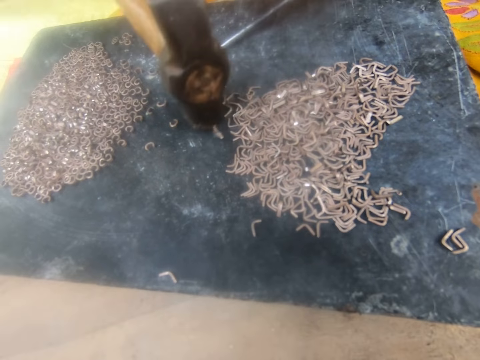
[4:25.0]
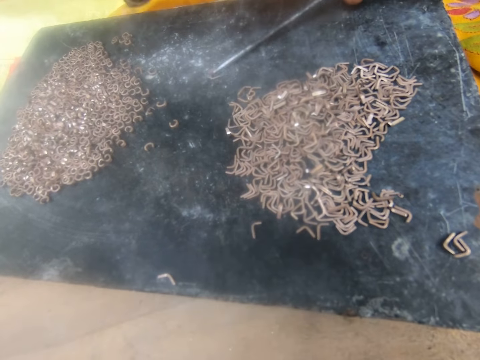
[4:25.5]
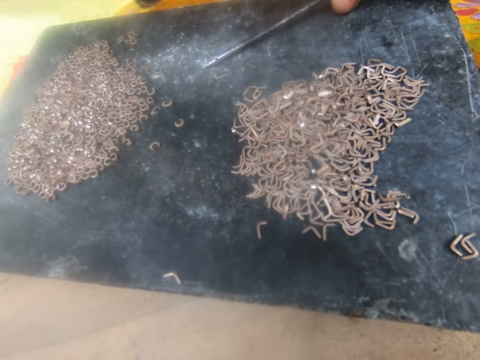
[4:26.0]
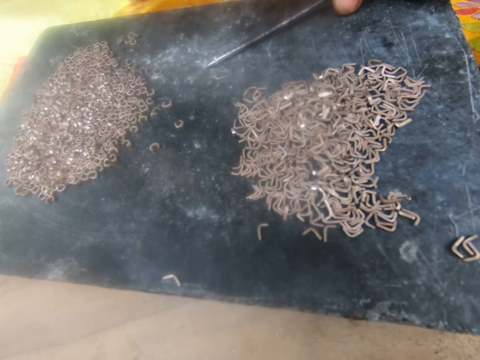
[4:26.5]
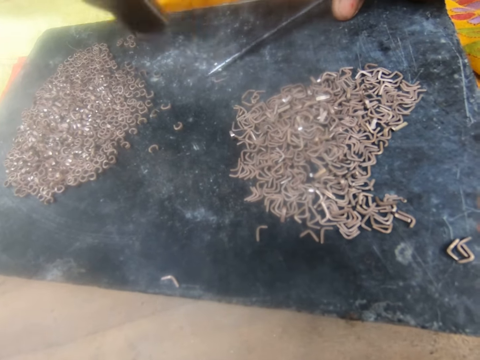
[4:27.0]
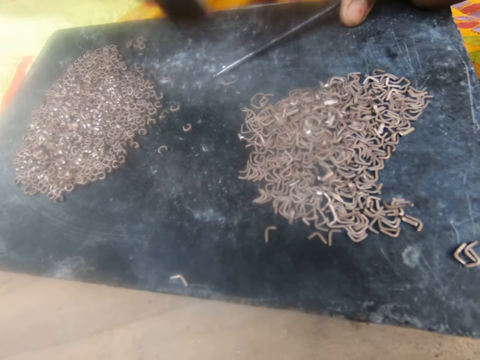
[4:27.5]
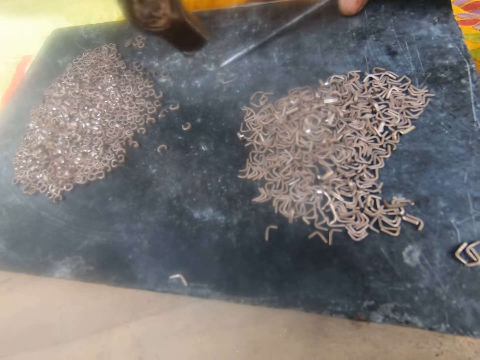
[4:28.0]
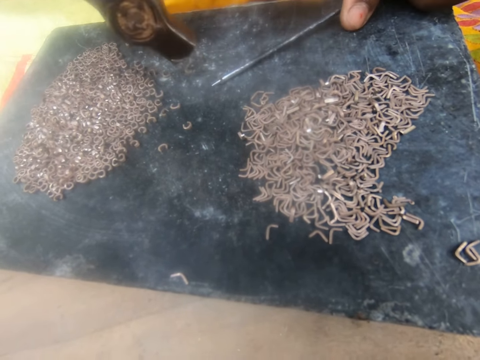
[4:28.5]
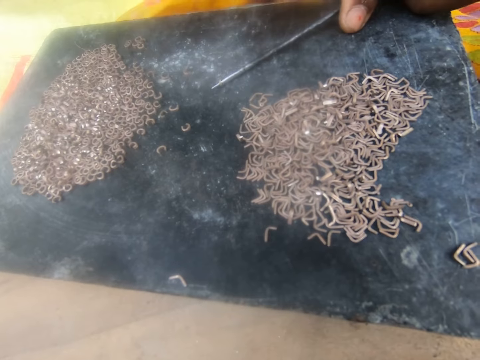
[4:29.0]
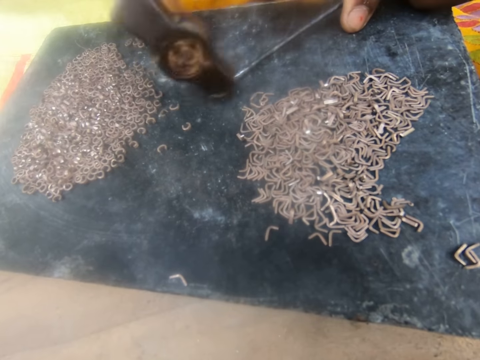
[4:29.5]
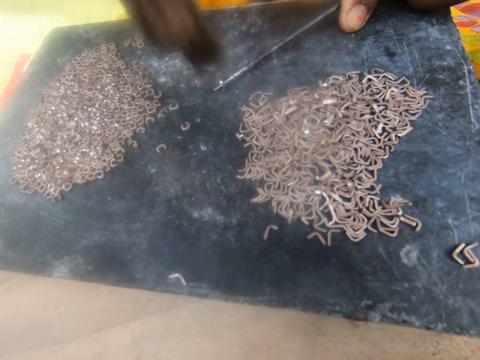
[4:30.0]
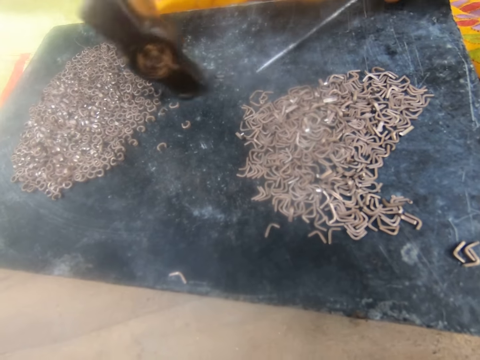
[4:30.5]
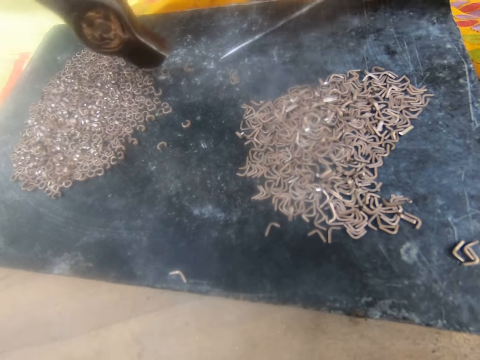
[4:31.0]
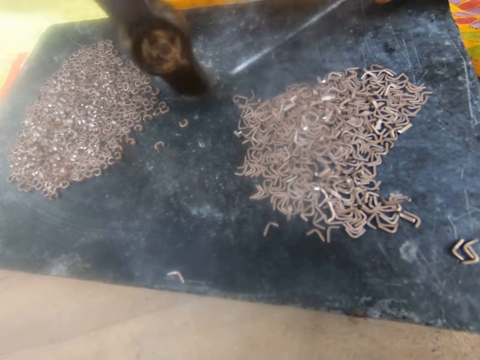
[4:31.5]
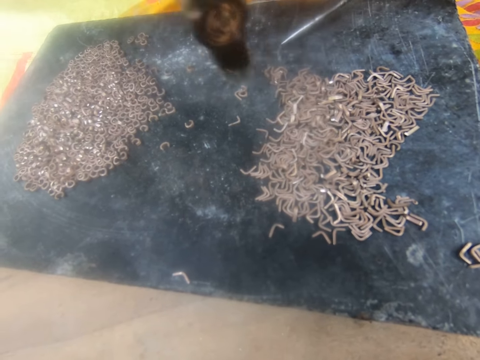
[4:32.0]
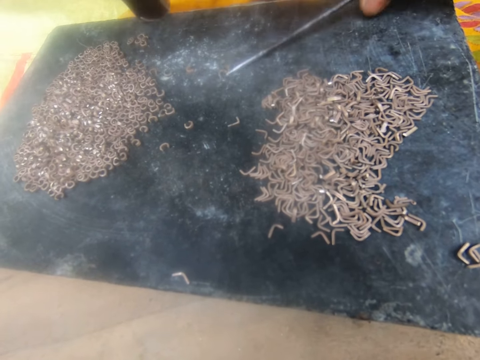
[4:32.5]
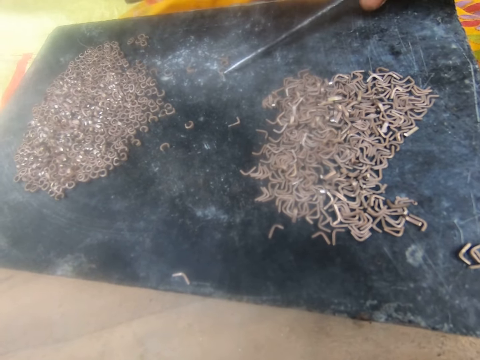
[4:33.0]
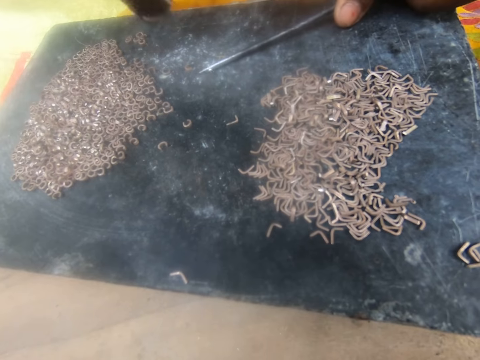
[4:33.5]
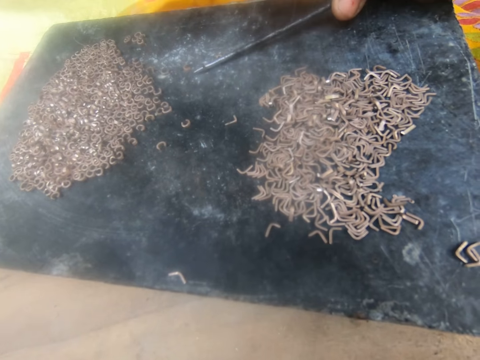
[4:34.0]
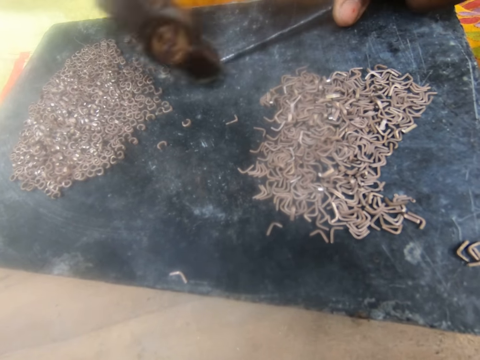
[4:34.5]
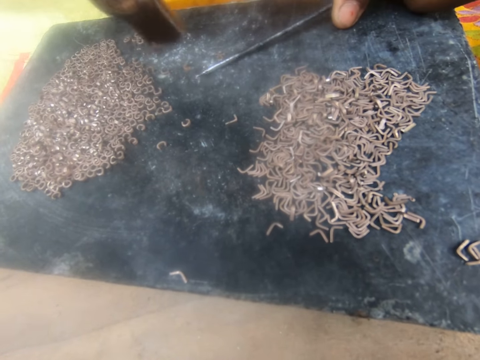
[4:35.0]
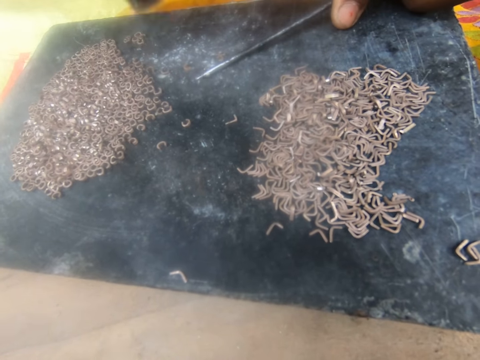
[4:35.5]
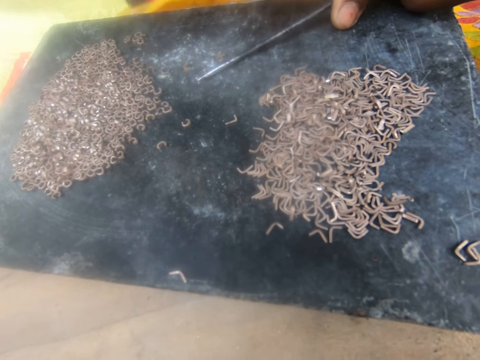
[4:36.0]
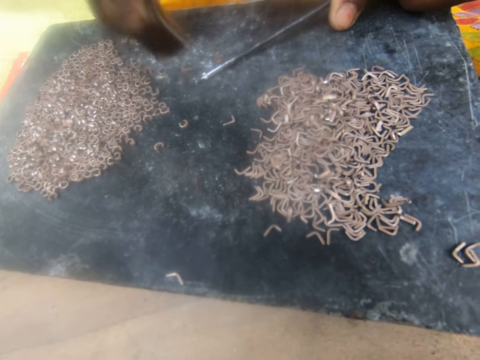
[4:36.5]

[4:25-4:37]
A lady moves pins on the board with the hammer and picks a pin on the board with the needle. The camera wearer pulls another piece of metal. The lady presses the needle on the pin. The camera wearer bends the piece of metal. The lady bends the metal pin with the hammer, moves pins on the board with the hammer, picks a pin on the board with the needle, and bends the metal pin with the hammer. The camera wearer pulls another piece of metal. The lady moves the bent pin on the board with the hammer, moves pins on the board with the hammer, and picks a pin on the board with the needle. The camera wearer bends the piece of metal. The lady presses the needle on the pin and bends the metal pin with the hammer.

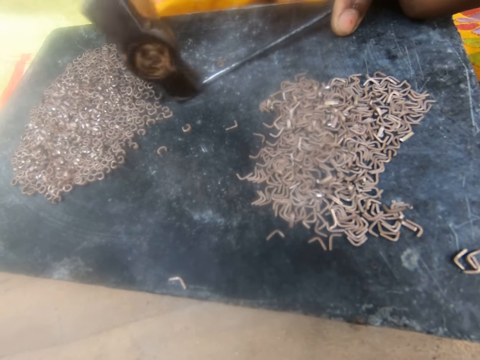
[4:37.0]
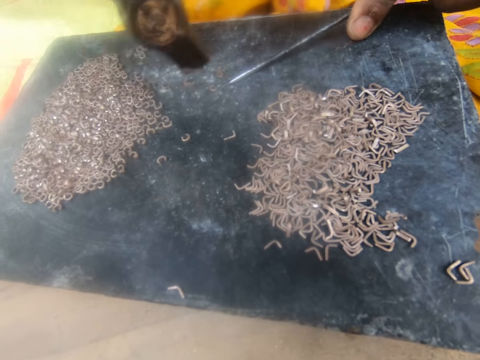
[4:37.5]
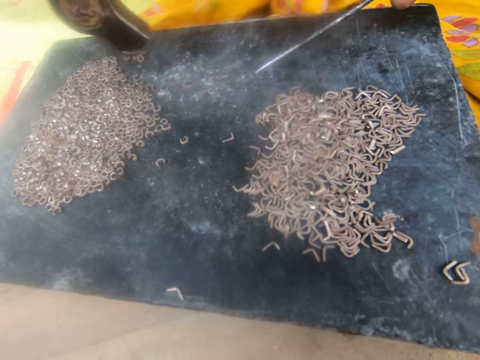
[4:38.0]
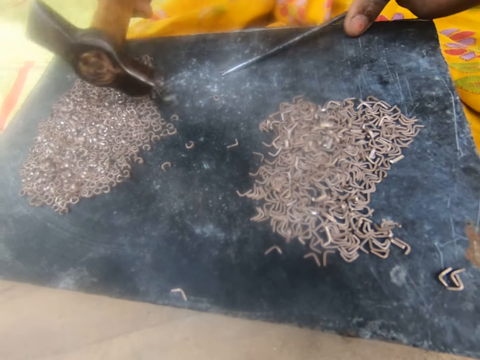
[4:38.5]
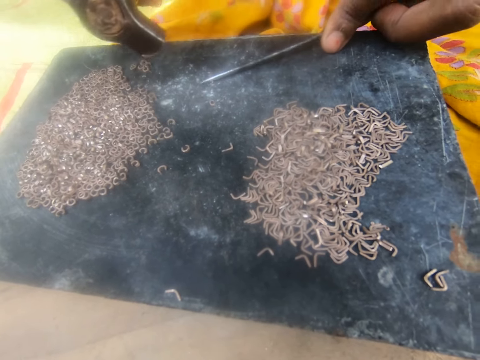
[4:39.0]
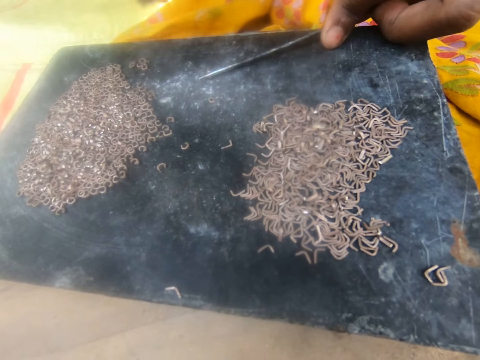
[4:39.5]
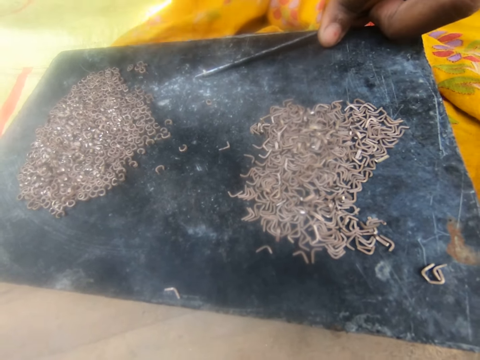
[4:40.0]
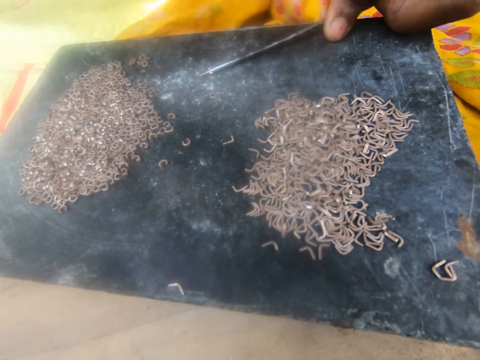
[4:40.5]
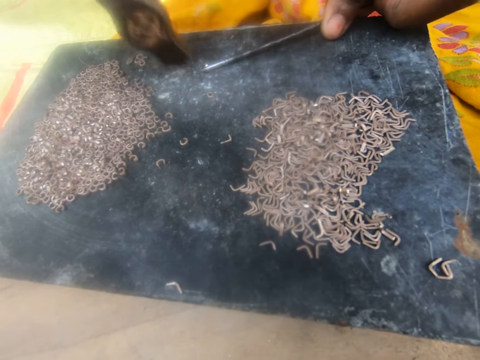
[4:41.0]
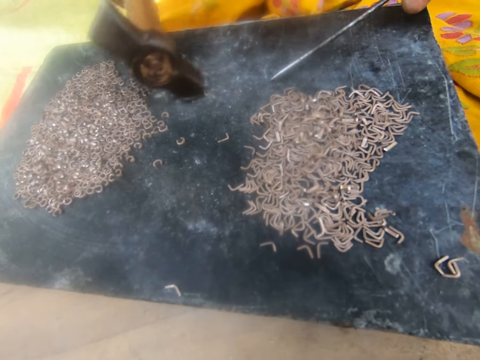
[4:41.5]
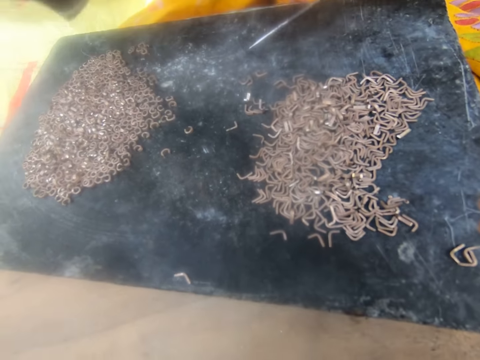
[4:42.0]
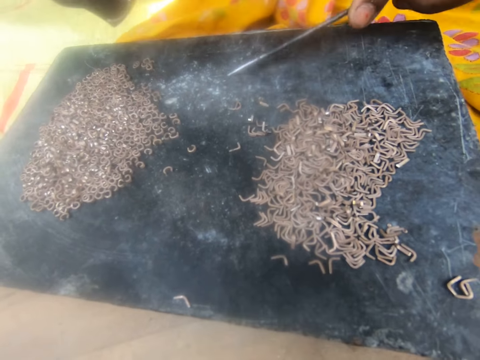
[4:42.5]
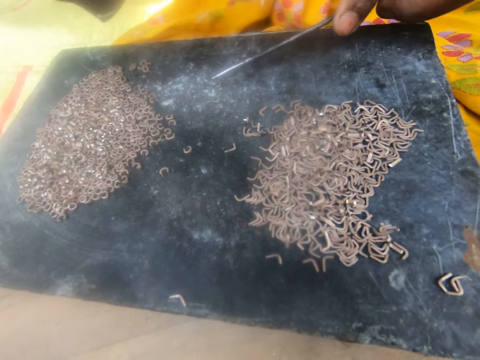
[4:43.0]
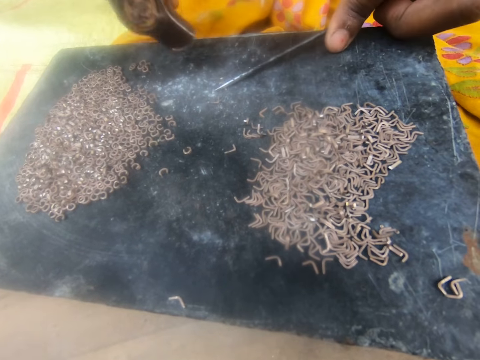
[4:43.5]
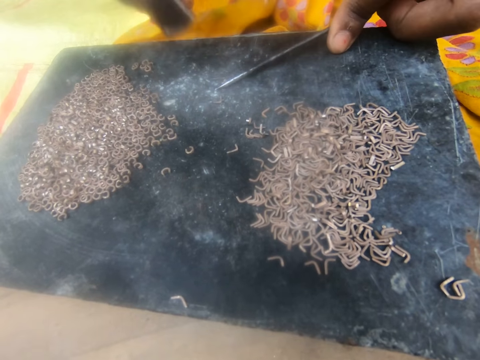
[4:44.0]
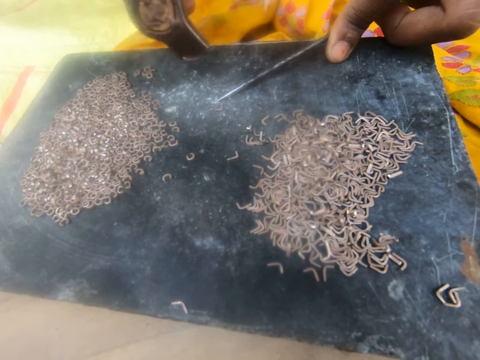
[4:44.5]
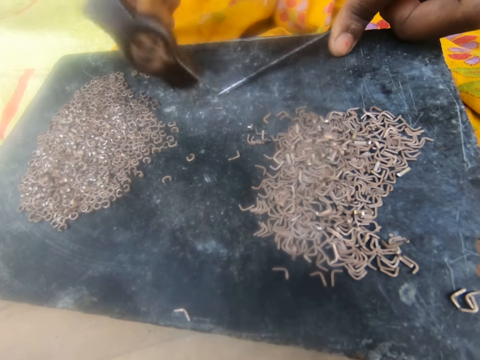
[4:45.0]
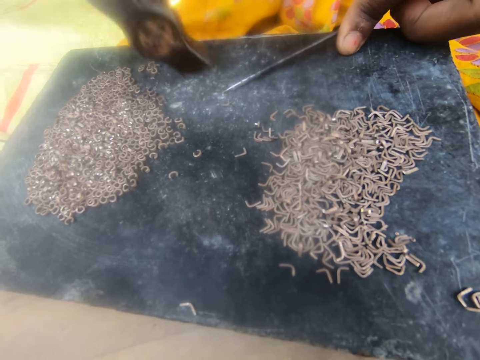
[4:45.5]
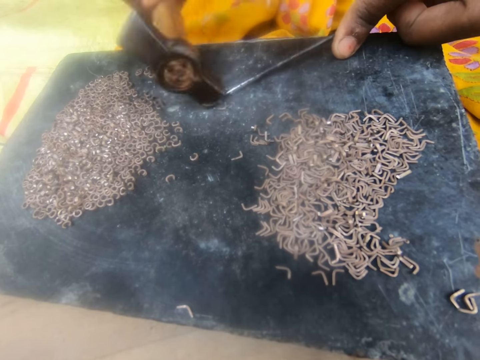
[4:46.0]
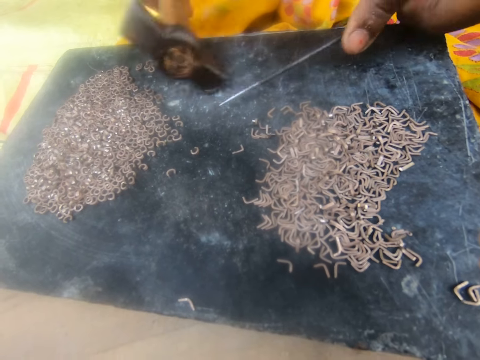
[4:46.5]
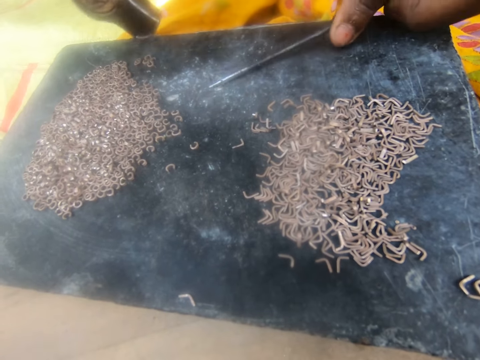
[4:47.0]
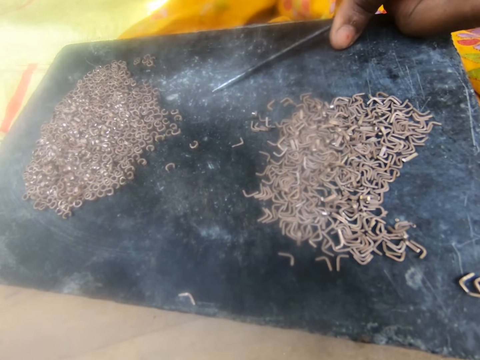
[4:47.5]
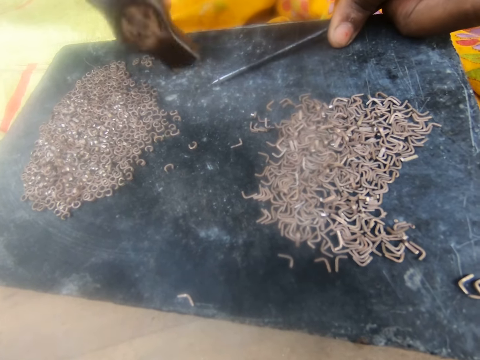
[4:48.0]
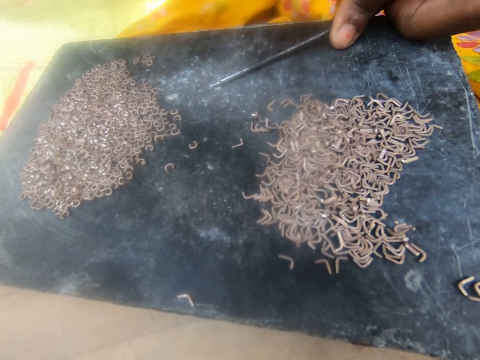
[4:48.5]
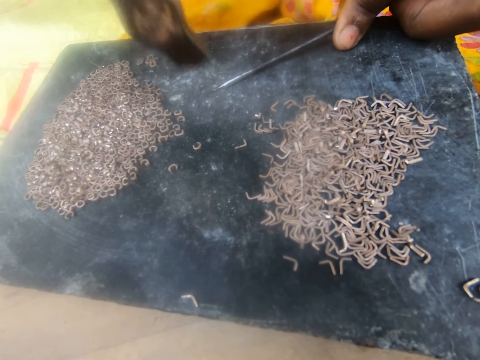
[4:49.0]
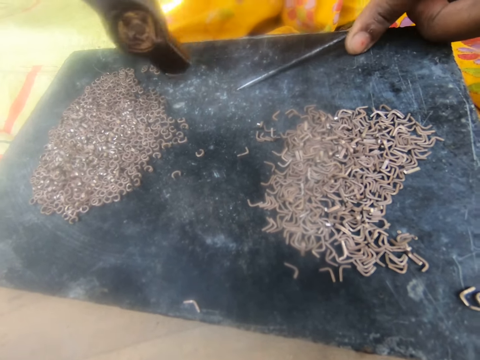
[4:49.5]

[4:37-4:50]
A lady moves the bent pin on the board with the hammer. The camera wearer pulls another piece of metal. The lady picks a pin on the board with the needle. The camera wearer bends the piece of metal. The lady presses the needle on the pin, bends the metal pin with the hammer, moves the bent pin on the board with the hammer, and picks a pin on the board with the needle. The camera wearer pulls another piece of metal. The lady presses the needle on the pin. The camera wearer bends the piece of metal. The lady bends the metal pin with the hammer.

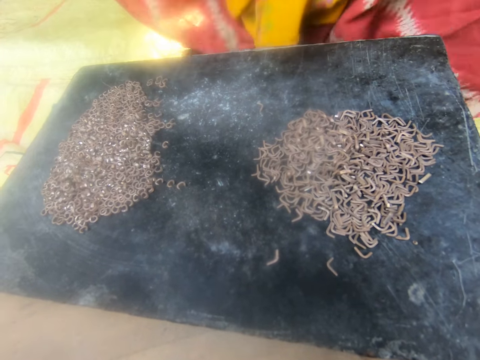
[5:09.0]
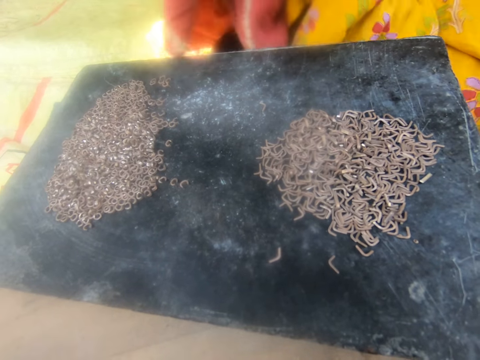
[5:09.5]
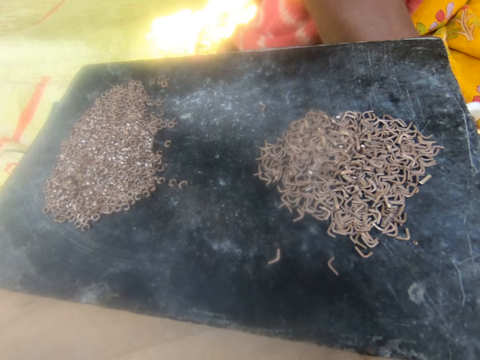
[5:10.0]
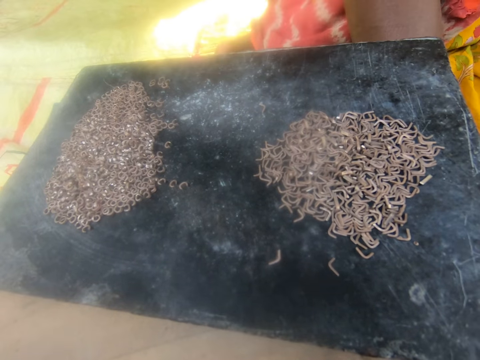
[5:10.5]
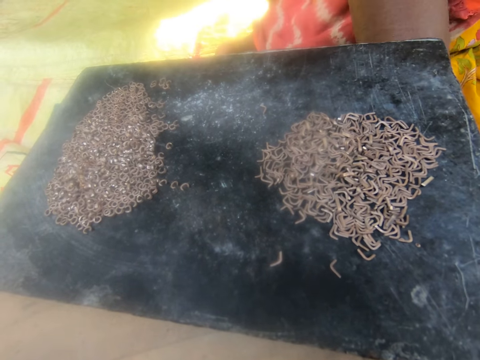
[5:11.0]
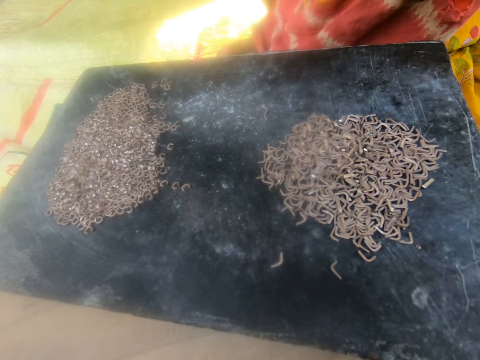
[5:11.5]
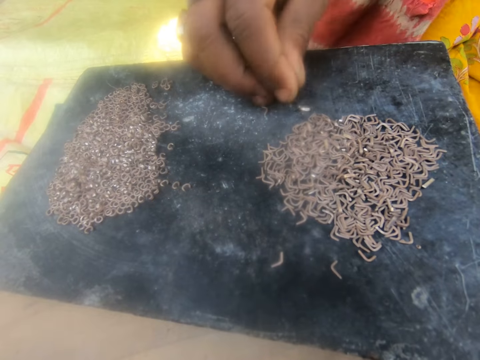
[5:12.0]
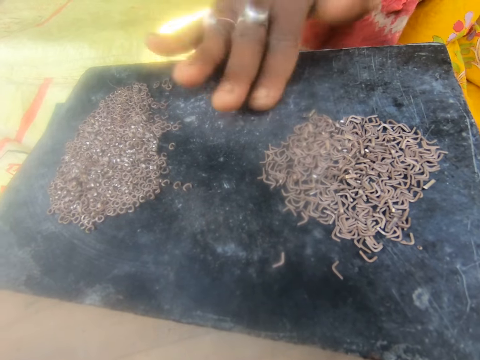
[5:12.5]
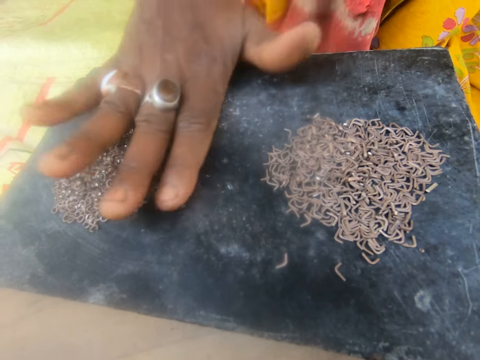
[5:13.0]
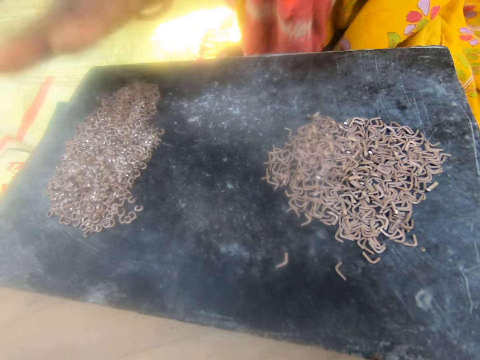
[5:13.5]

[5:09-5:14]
The camera wearer picks up a small metal on the table. They drop the metal on the table. They gather metal on the table.
